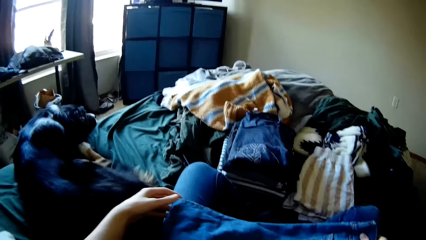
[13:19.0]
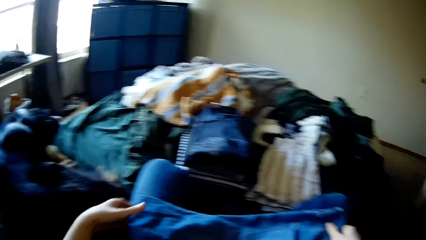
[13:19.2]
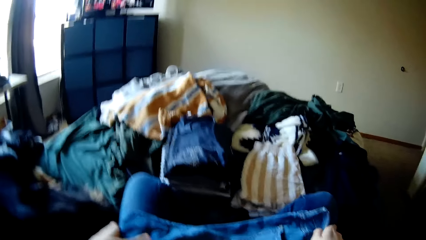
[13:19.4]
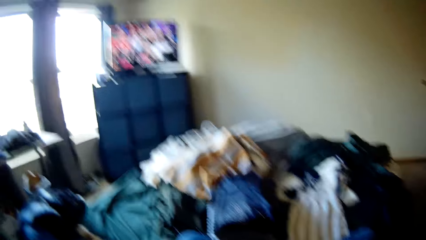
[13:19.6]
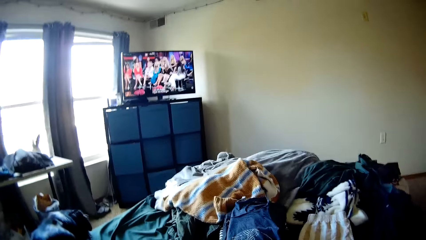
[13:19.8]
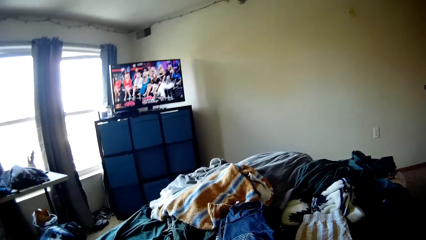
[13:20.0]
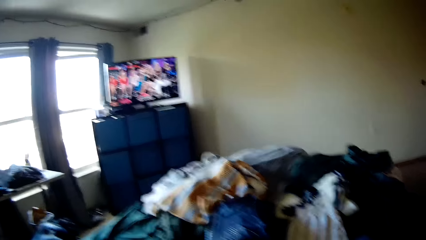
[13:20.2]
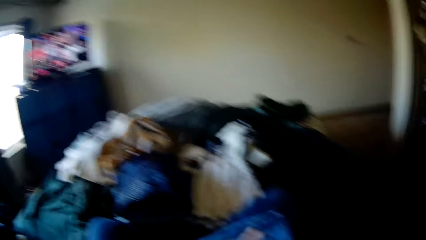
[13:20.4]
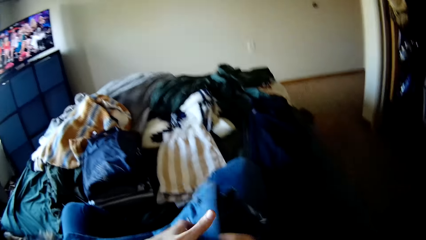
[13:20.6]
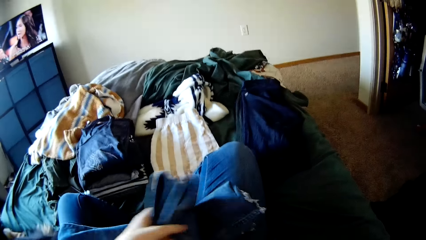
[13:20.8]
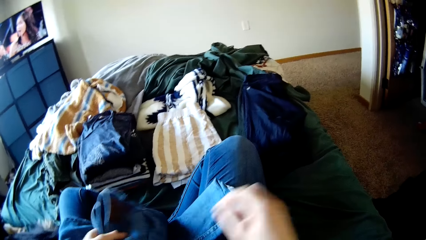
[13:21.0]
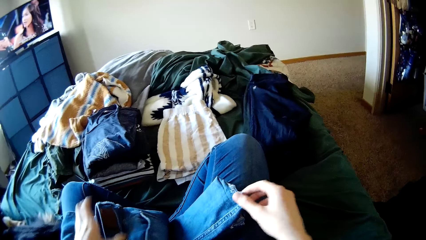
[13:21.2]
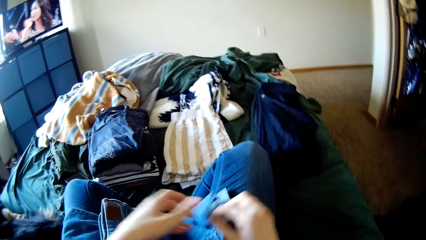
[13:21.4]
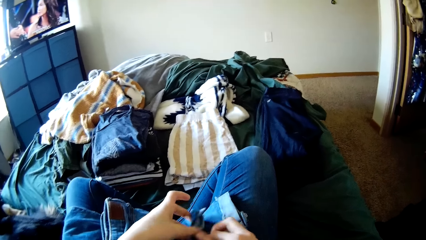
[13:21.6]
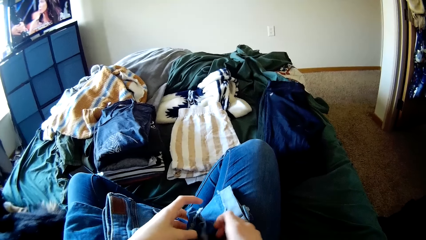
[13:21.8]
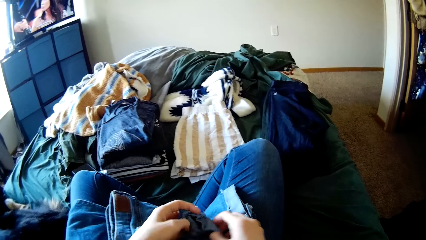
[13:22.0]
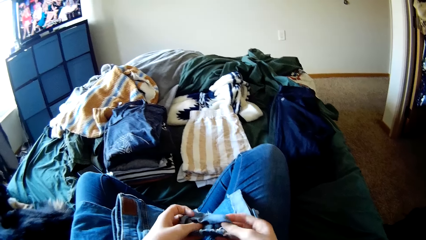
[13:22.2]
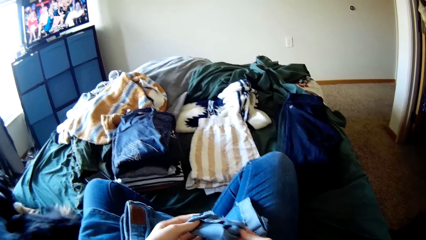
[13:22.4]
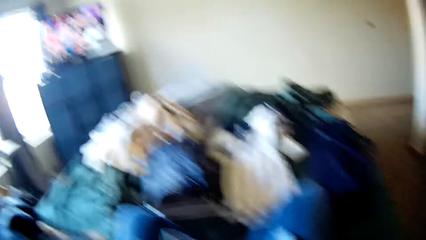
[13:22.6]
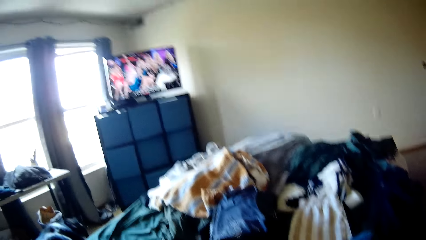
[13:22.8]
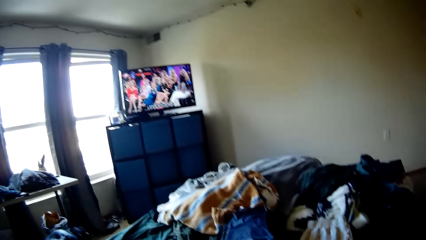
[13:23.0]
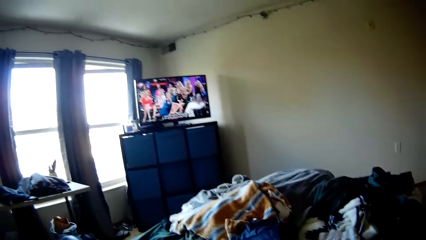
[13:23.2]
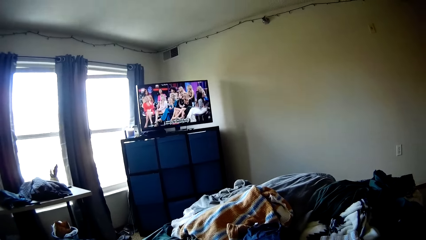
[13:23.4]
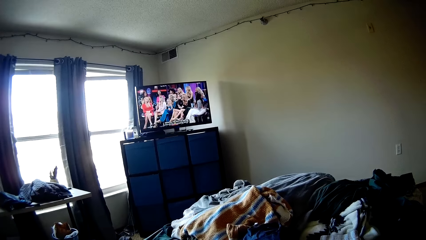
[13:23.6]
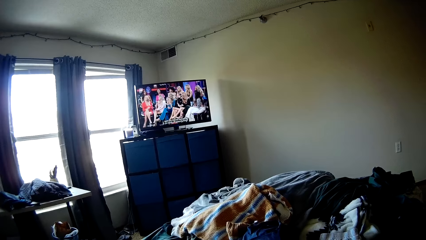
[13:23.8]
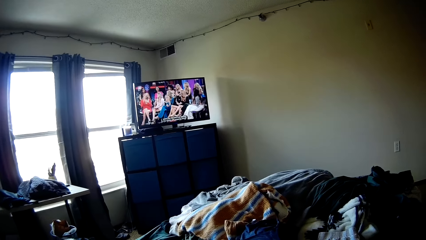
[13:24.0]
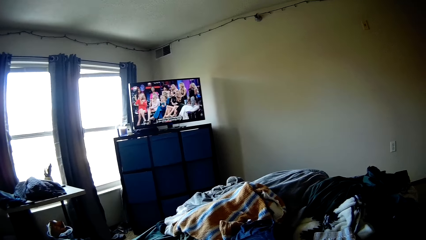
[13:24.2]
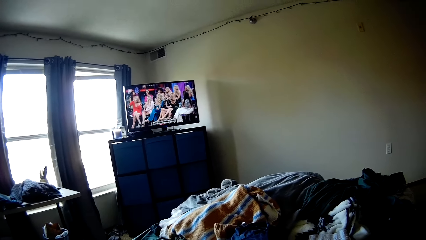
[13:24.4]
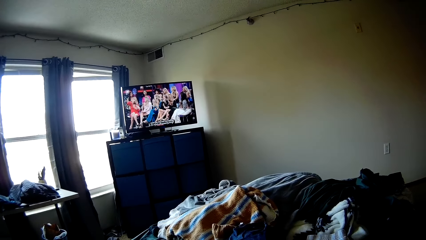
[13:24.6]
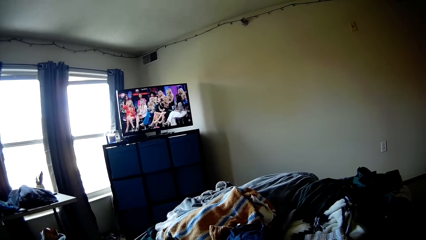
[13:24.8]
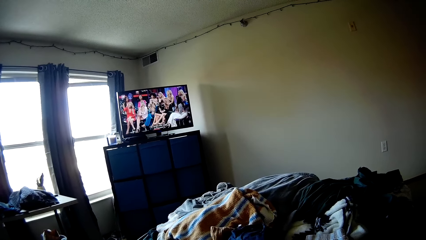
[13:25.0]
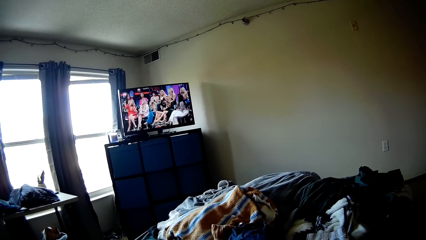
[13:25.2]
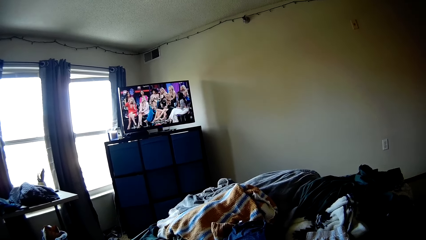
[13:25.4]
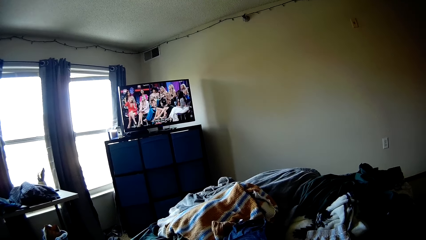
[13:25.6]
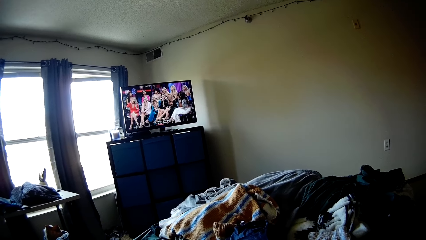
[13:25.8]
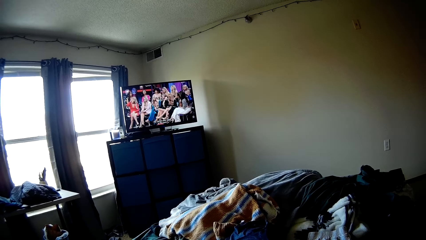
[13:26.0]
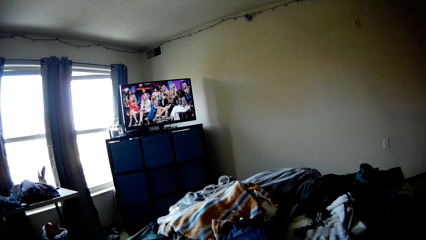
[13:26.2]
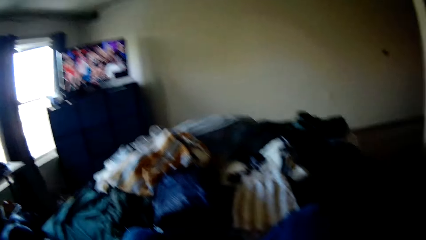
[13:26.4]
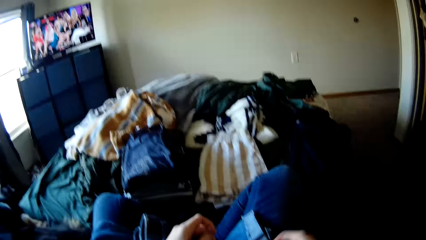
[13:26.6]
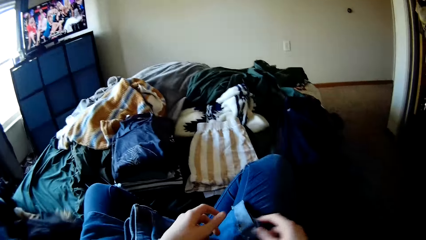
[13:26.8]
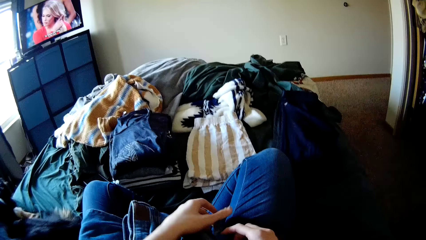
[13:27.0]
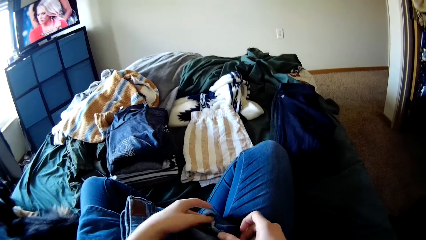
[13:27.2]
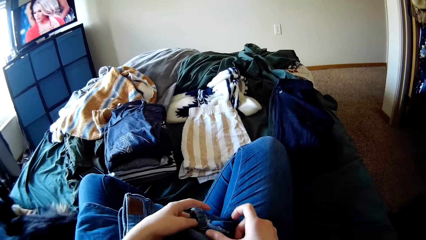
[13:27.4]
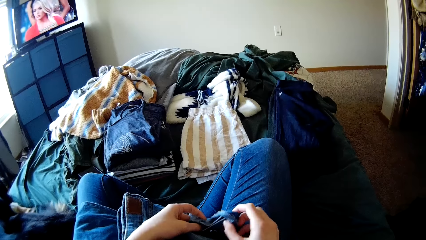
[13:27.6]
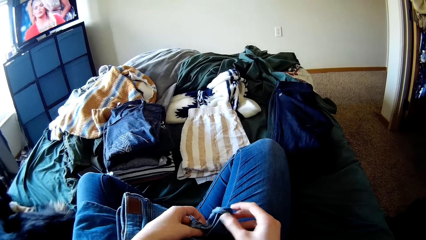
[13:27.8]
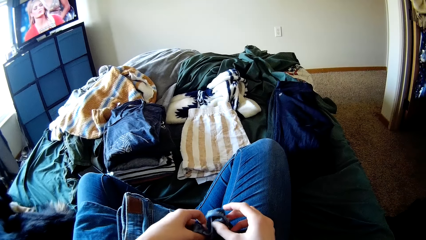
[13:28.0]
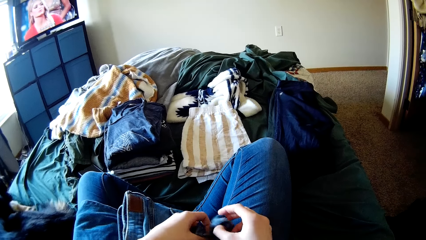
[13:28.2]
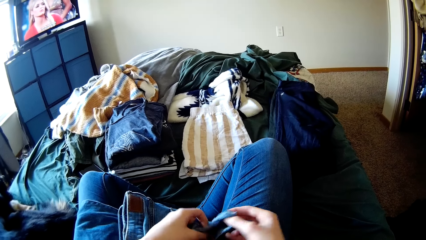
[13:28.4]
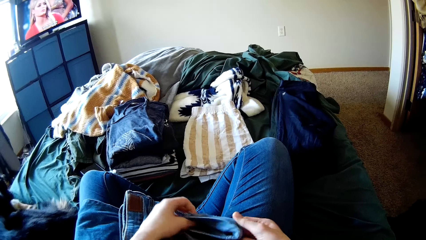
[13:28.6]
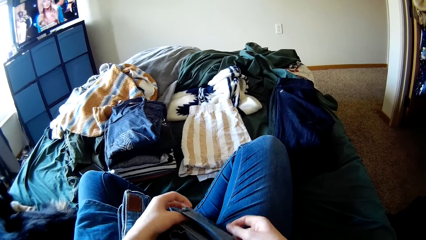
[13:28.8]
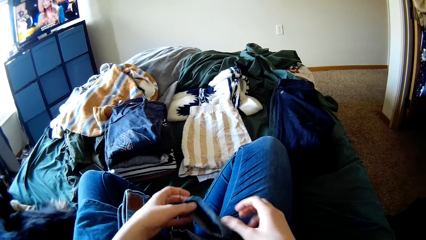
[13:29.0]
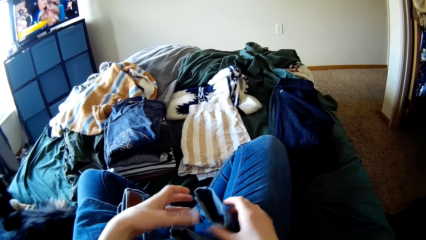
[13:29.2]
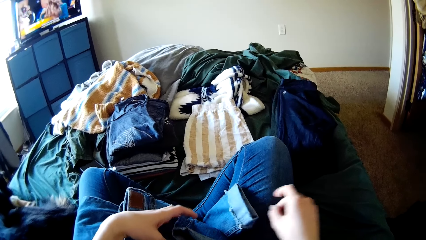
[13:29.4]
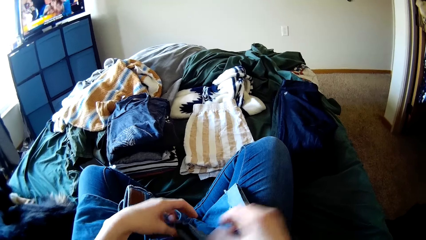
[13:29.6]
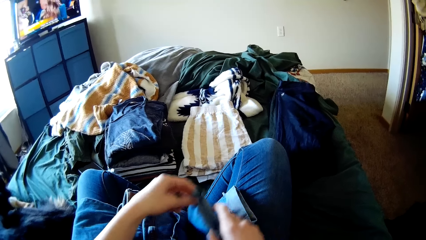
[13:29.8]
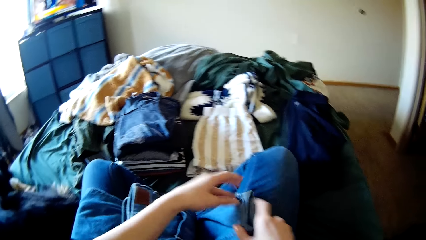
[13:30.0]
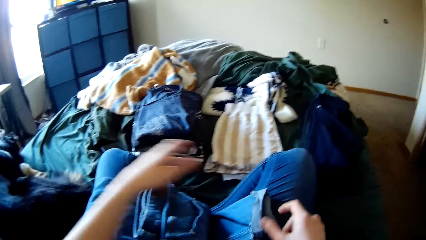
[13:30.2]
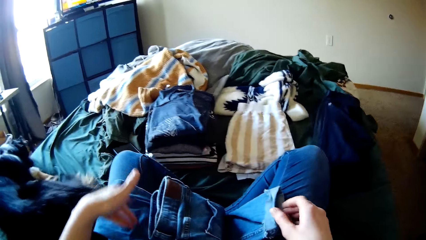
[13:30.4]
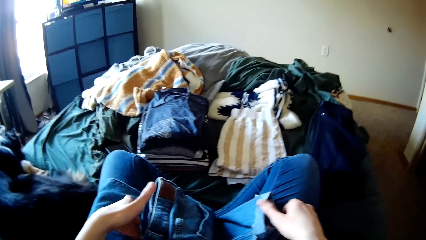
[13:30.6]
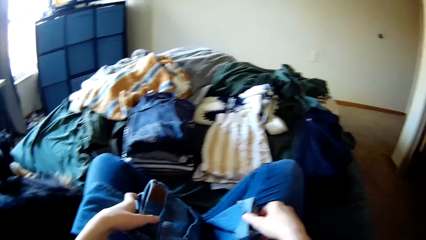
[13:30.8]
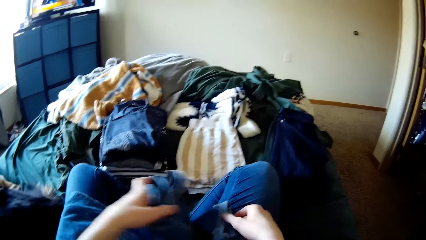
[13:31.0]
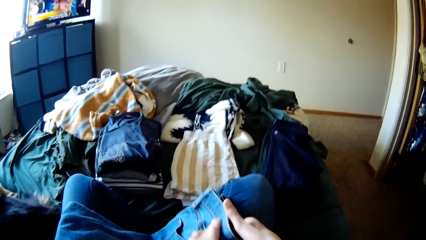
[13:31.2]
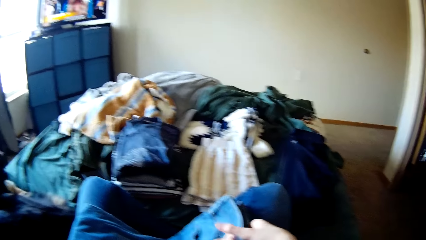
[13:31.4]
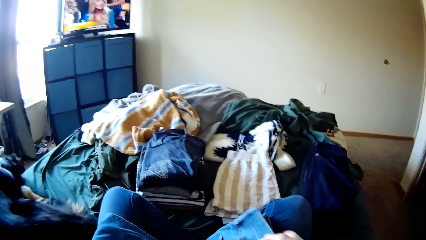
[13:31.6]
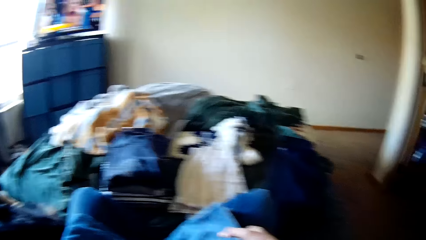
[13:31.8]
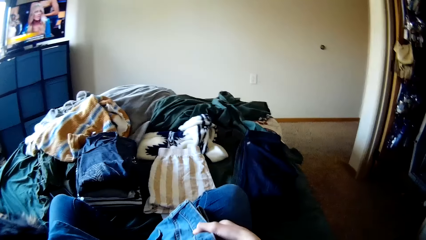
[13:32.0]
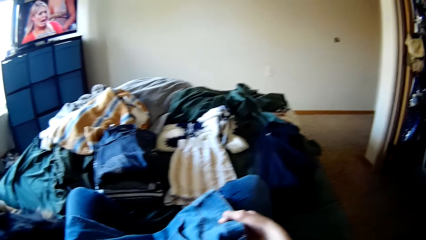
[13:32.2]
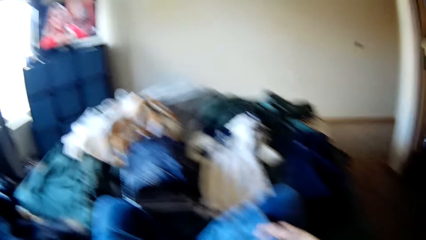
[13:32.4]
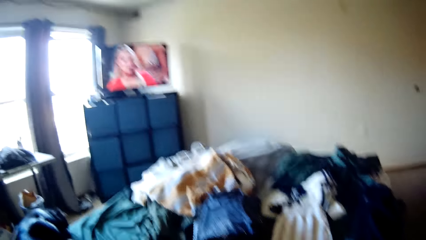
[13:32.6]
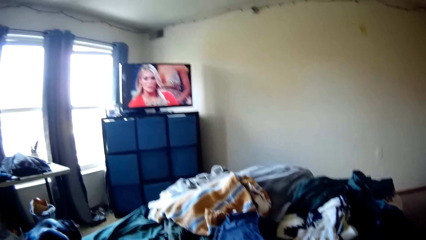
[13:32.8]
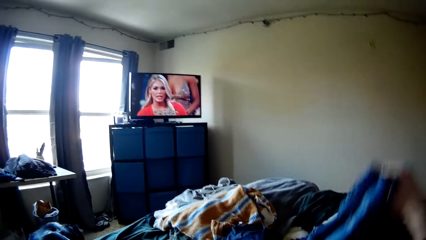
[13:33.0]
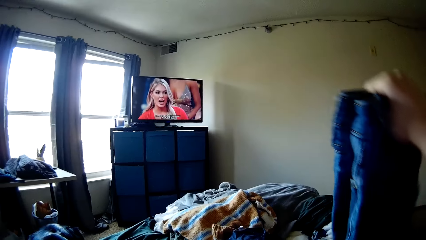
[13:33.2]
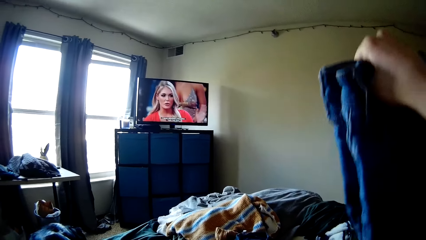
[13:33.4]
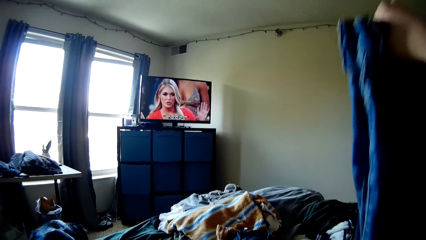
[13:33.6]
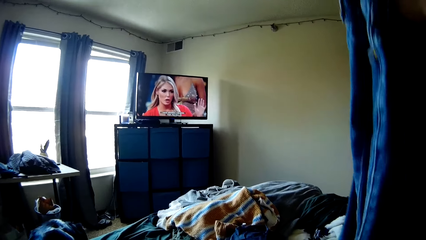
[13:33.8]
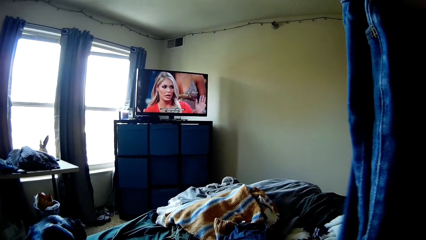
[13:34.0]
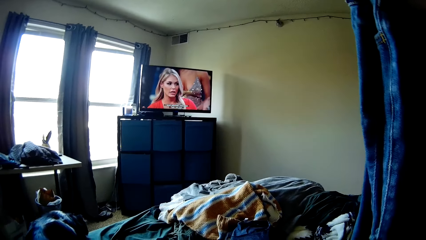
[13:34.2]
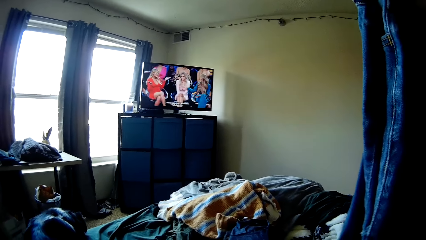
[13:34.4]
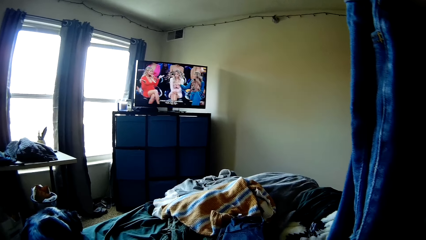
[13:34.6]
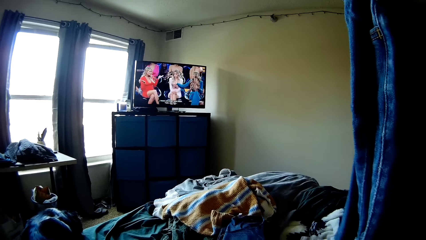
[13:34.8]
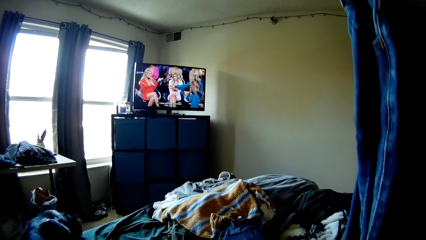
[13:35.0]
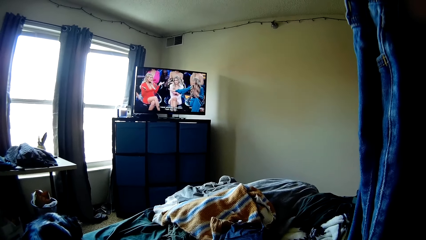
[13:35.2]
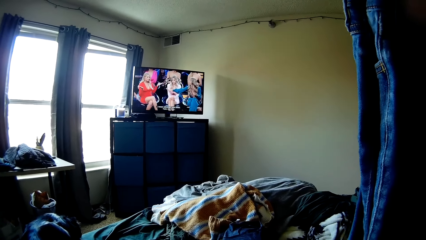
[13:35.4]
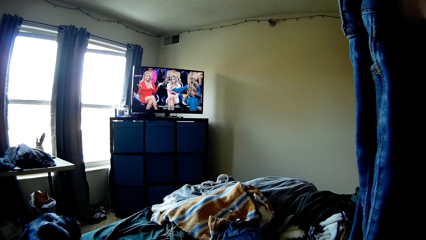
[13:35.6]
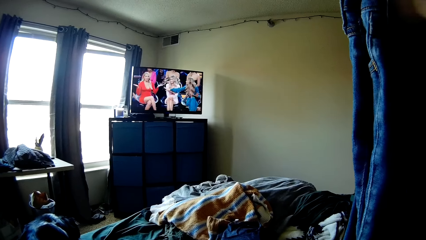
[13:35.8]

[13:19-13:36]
The camera wearer drops the pair of jean trousers or cloth on her laps. She watches television. She folds the cloth and smoothes the legs of the pair of jean trousers. She watches the television. She folds the part of the cloth. She touches the cloth, lets go of the cloth, touches the cloth, folds the cloth and touches the cloth. She picks up the pair of jean trousers.
